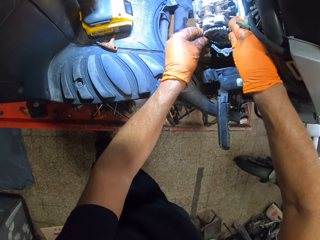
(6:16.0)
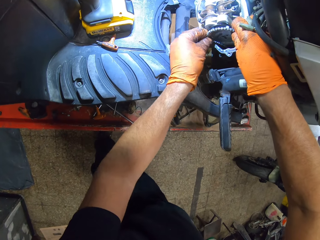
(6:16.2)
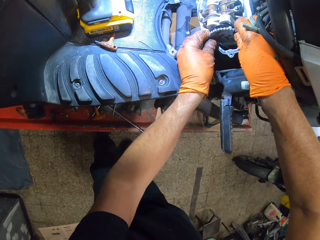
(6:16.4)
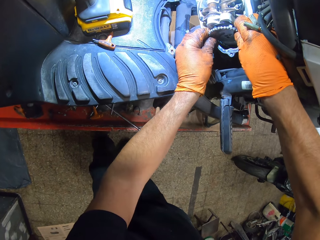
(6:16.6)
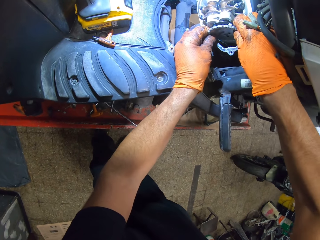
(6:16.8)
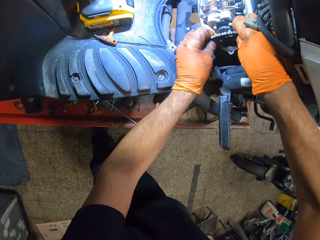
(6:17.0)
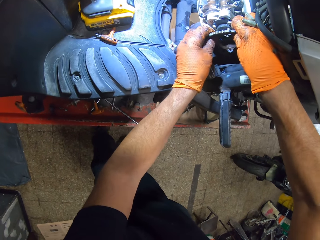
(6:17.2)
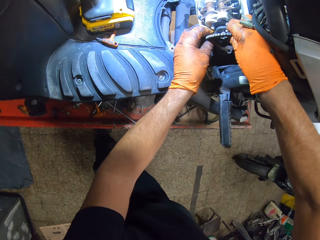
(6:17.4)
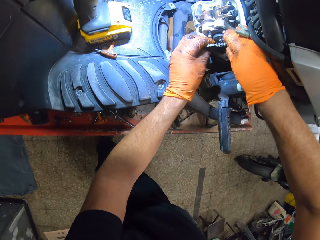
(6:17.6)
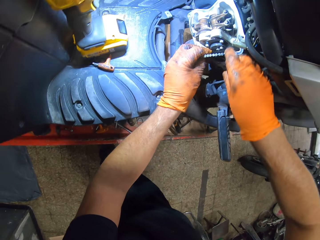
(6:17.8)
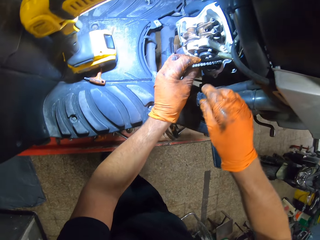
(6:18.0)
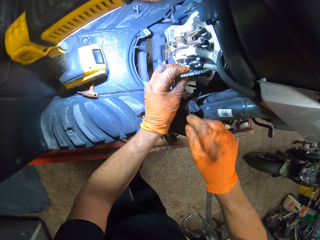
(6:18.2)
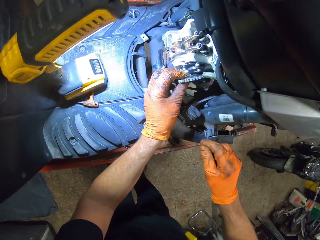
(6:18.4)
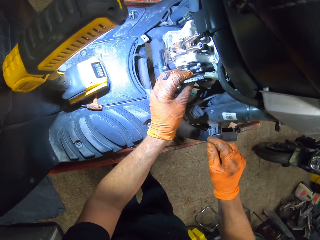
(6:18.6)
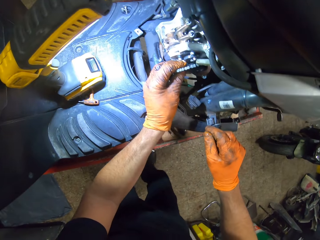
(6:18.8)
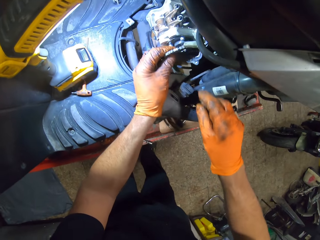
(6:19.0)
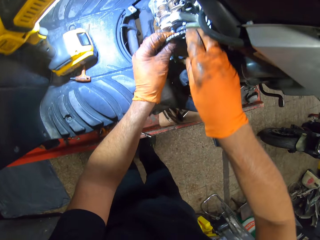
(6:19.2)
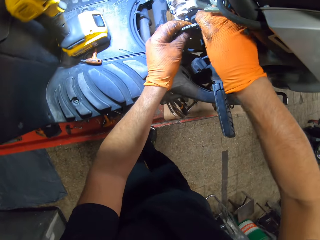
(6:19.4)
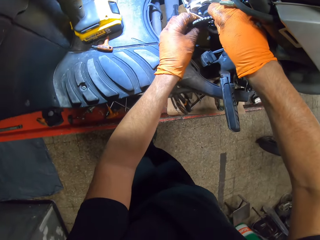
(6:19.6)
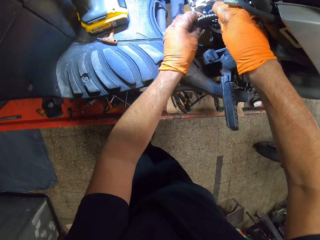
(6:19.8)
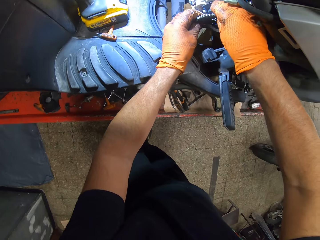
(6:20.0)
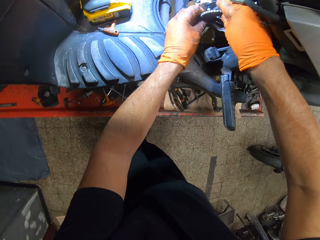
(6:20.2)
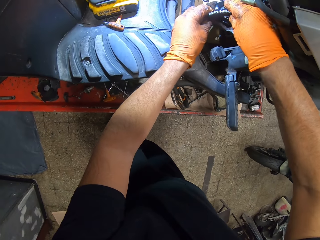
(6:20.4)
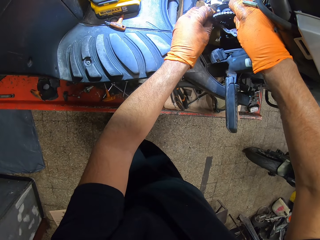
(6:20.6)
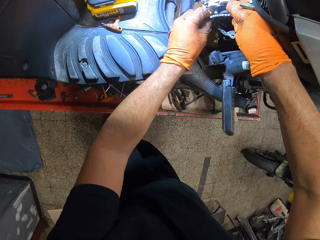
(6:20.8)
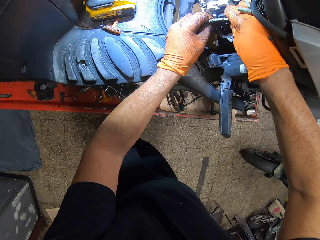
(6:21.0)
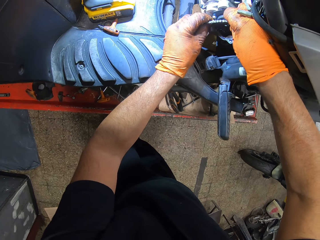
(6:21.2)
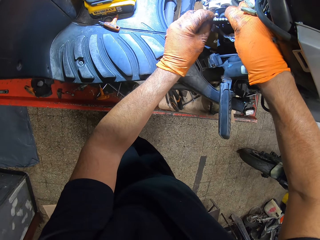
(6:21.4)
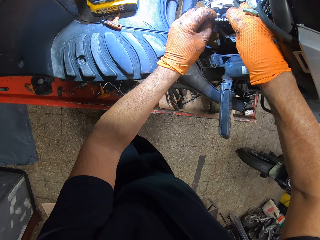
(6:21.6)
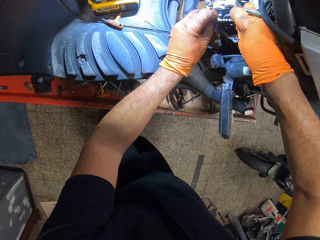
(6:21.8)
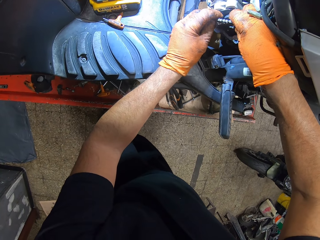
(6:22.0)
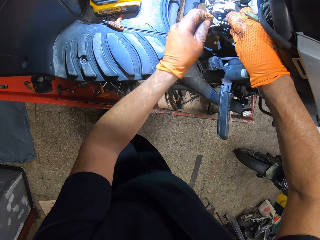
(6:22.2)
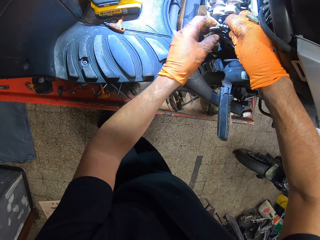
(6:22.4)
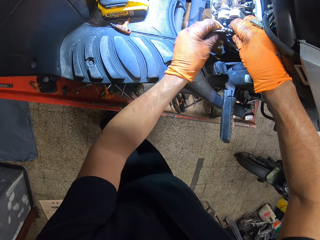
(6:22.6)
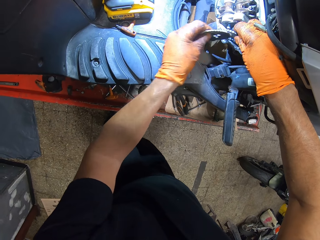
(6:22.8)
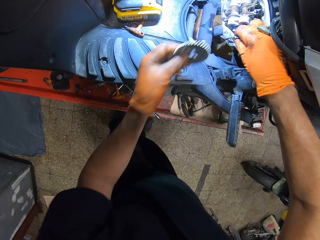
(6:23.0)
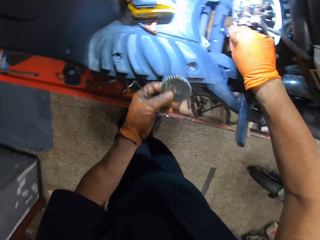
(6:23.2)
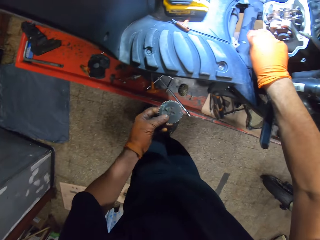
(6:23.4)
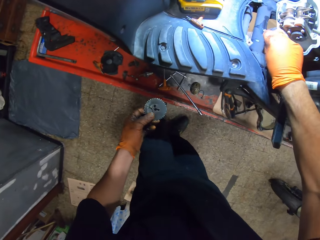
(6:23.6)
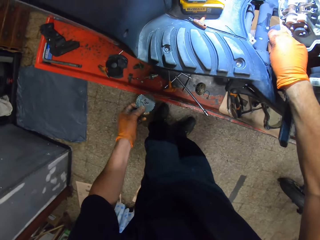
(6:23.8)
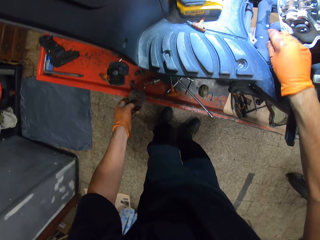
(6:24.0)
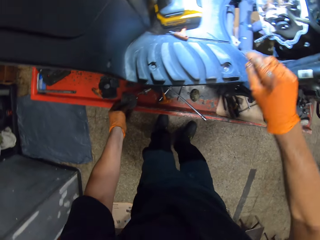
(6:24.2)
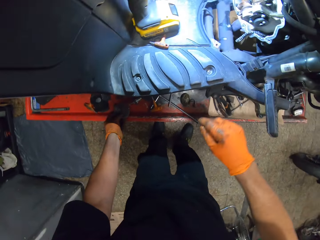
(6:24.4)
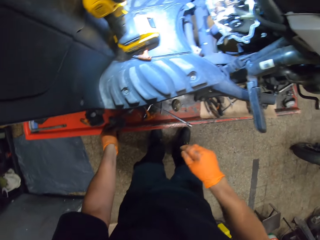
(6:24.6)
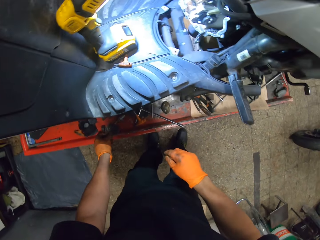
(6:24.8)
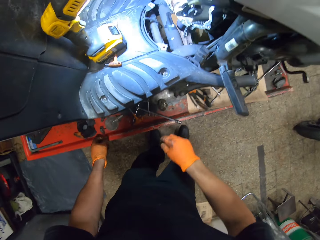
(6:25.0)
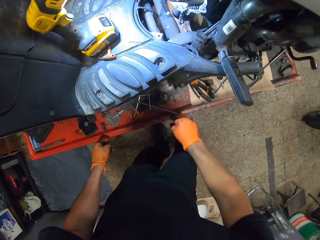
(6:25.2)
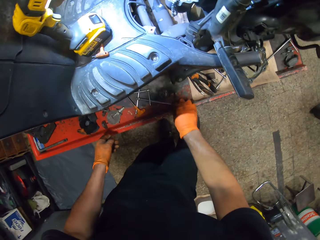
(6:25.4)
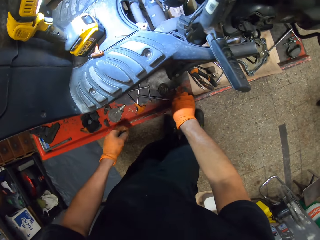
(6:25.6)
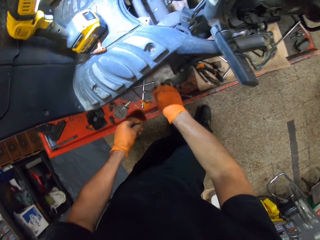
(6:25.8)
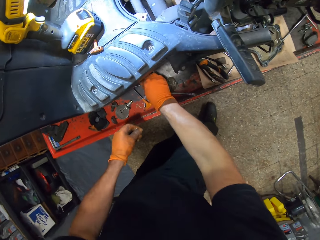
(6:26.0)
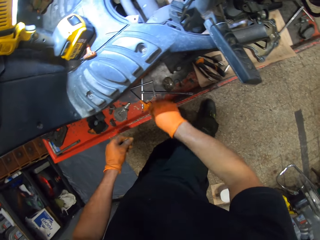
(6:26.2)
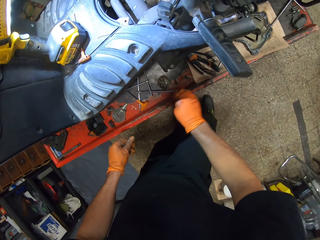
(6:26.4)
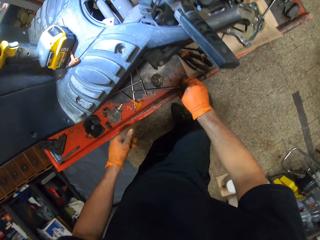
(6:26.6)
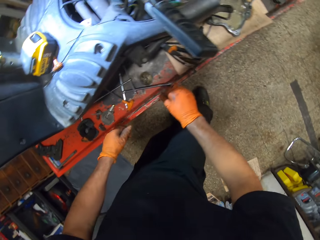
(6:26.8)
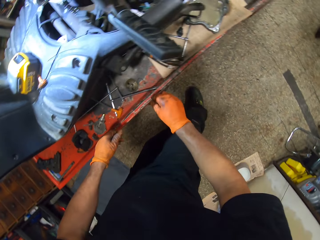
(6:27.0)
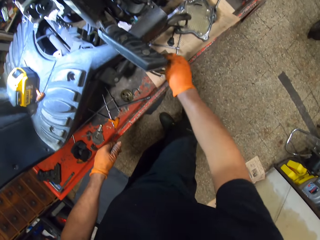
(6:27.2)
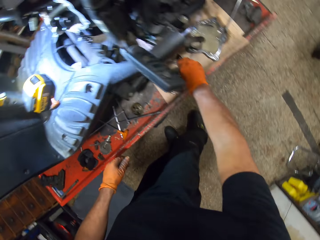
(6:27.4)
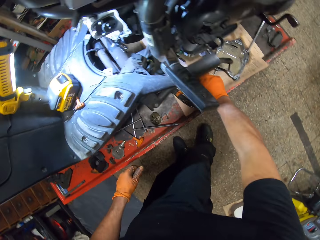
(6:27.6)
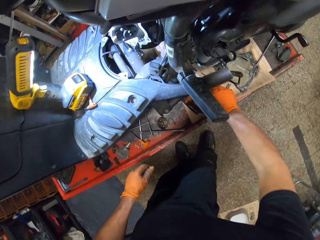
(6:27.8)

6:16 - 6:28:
The camera wearer pulls out the rear sprocket in the motorcycle engine with both gloved hands. He removes the chain from the rear sprocket in the motorcycle with both hands. He drops the rear sprocket or rotor on the work table with his gloved left hand.

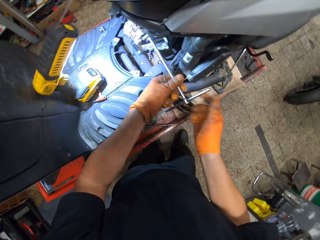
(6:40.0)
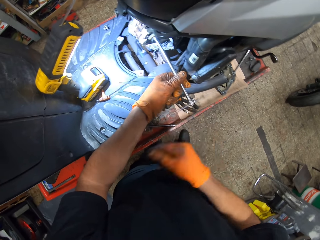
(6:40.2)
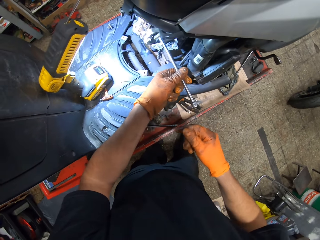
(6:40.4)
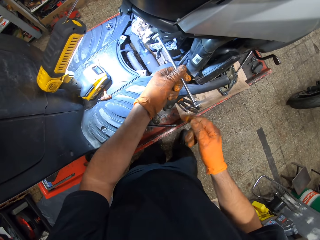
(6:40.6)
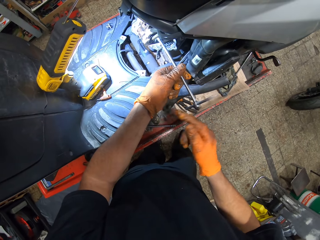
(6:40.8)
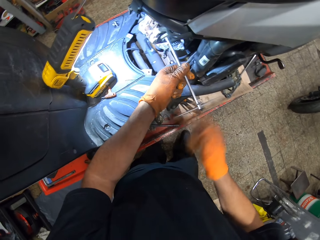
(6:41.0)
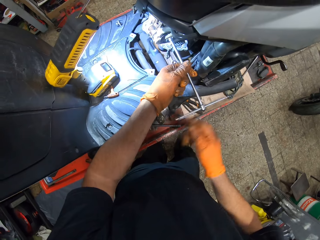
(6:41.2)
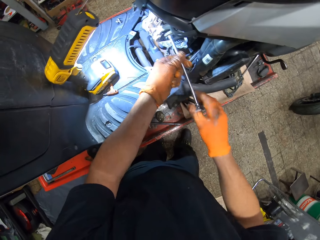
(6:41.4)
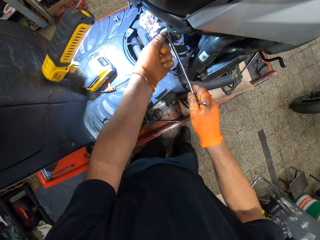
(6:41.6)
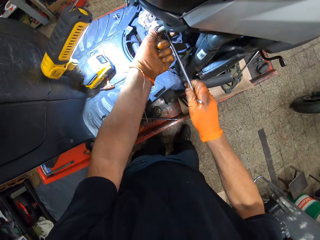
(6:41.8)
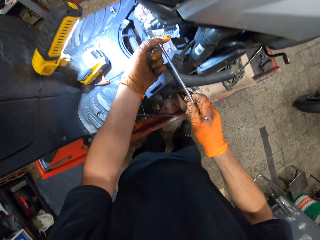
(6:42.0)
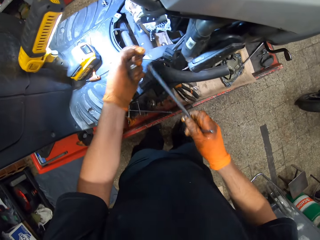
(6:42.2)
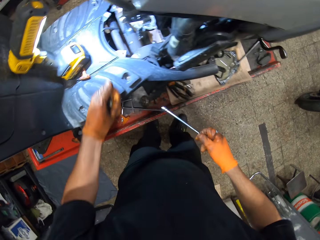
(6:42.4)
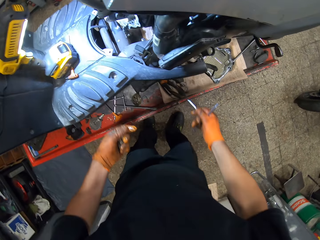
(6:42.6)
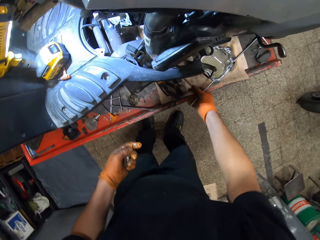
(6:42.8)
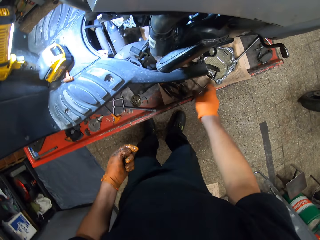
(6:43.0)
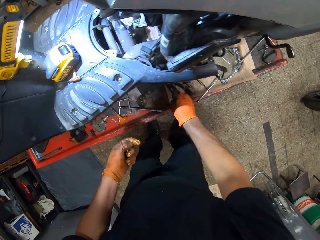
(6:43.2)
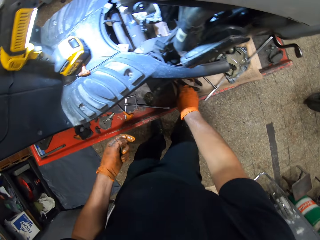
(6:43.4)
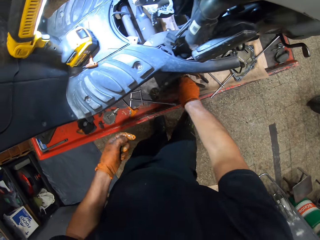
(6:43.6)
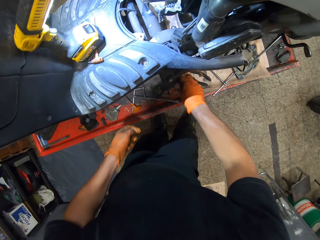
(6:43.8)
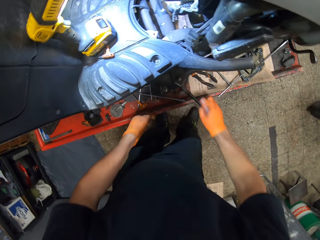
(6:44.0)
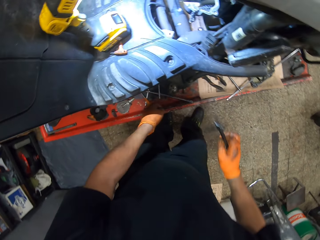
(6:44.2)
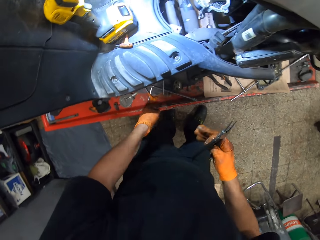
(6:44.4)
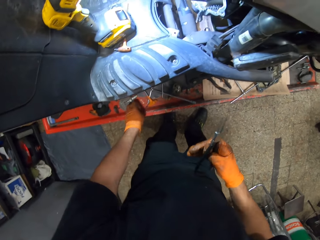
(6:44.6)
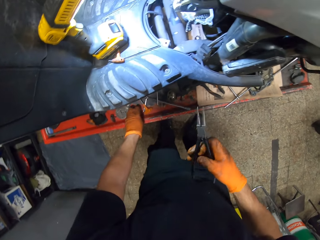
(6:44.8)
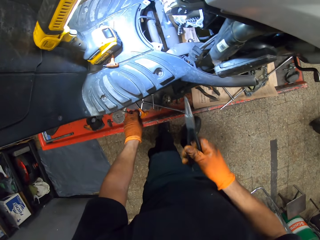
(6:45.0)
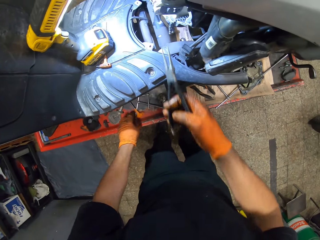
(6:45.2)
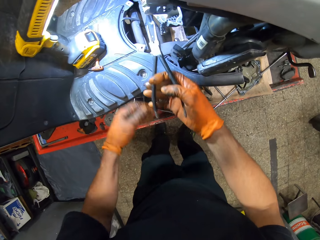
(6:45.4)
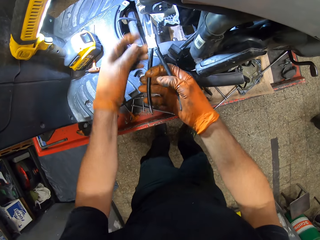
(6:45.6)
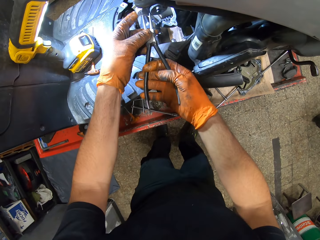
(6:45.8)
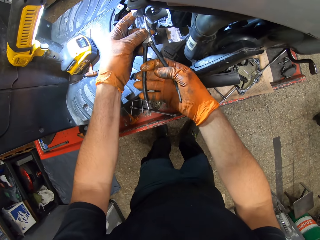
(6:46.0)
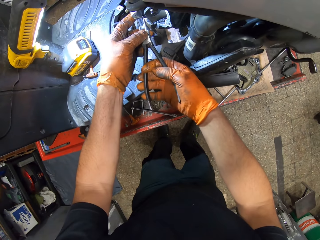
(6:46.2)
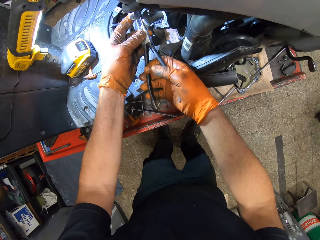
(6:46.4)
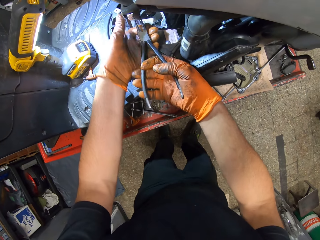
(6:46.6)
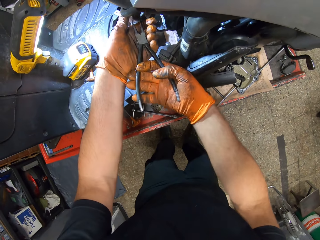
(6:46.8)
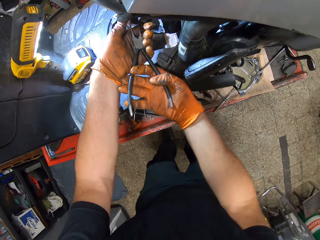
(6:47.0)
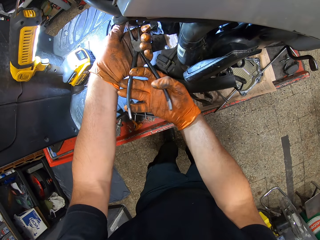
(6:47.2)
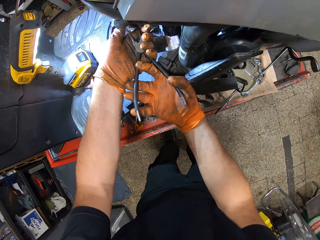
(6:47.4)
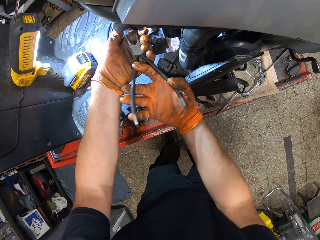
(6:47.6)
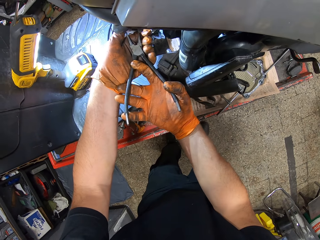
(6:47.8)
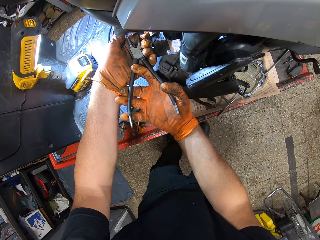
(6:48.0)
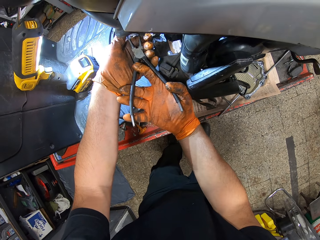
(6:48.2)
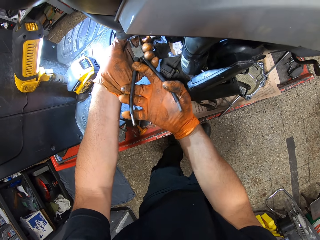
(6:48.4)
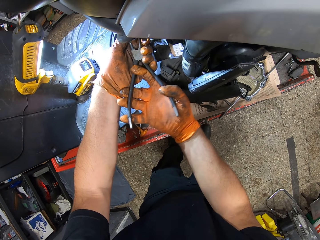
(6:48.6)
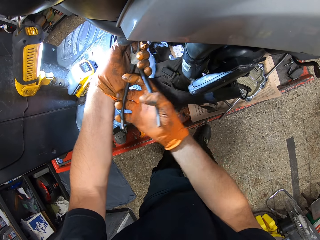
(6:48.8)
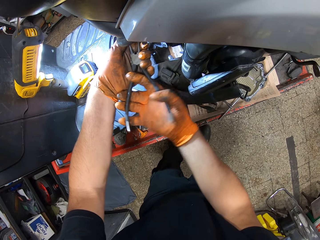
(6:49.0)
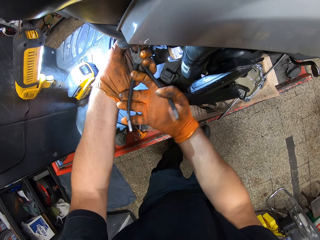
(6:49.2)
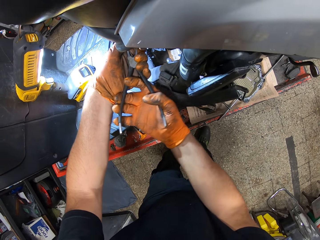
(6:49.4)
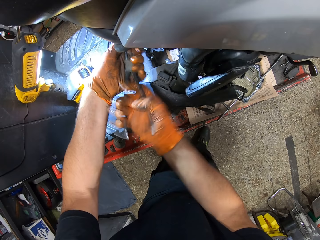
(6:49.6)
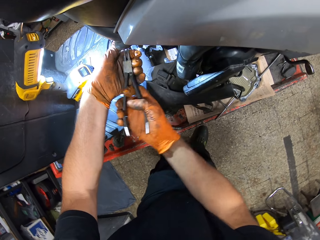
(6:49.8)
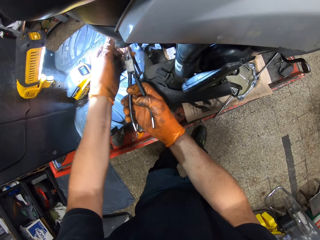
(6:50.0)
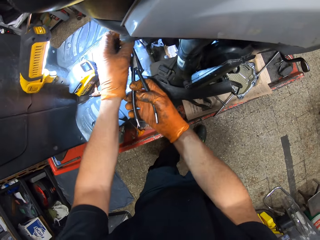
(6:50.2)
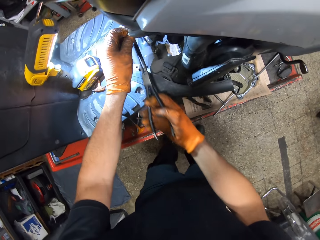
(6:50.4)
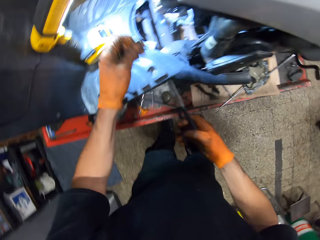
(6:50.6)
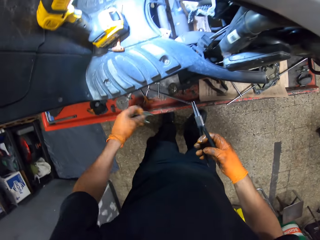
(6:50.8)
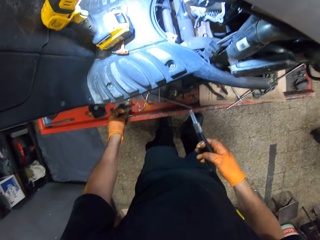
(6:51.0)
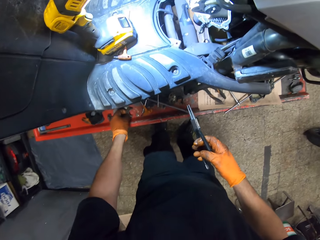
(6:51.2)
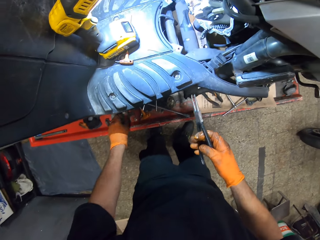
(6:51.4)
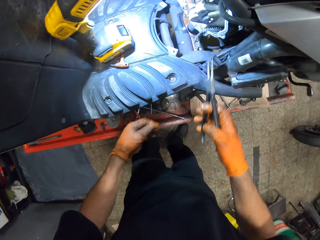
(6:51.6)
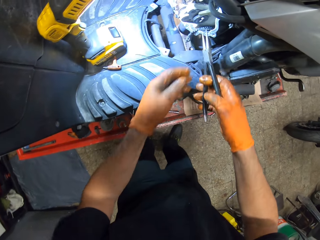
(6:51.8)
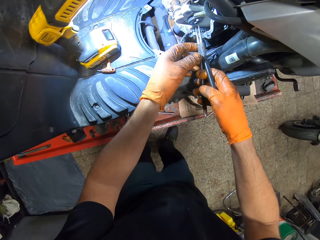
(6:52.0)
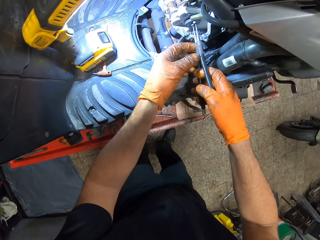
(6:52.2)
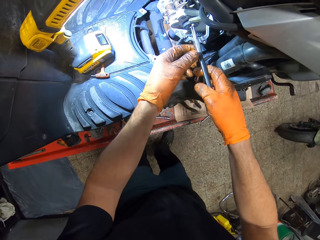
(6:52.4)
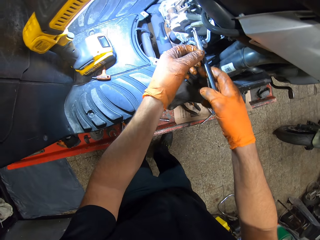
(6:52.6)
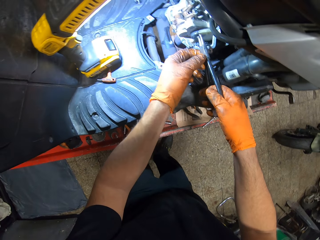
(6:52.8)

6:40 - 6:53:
The camera wearer removes a bolt from the motorcycle engine with the spanner in both gloved hands. He drops the spanner on the work table with his gloved right hand. He picks up a nose plier from the work table with his gloved right hand. He loosens a brake shoe with the nose plier in both gloved hands. He pulls something from the engine. He drops the brake shoes on the work table with his gloved left hand.
